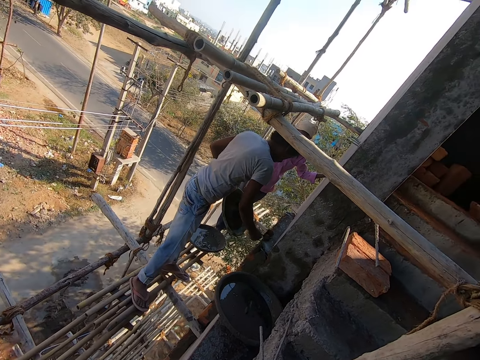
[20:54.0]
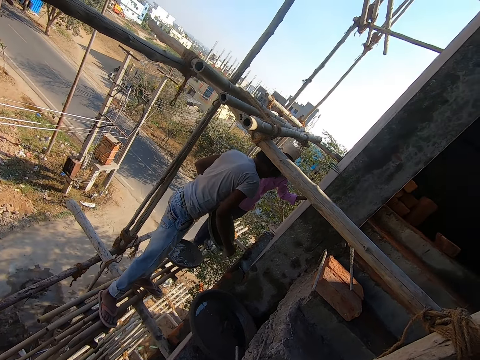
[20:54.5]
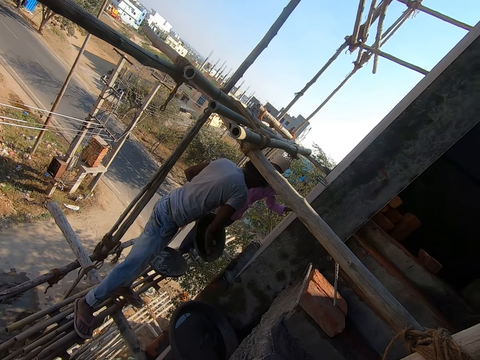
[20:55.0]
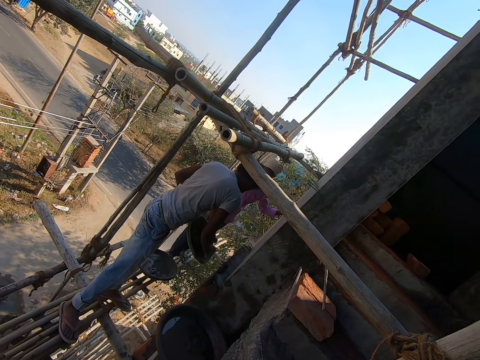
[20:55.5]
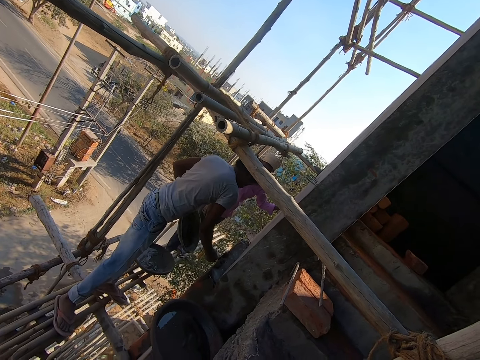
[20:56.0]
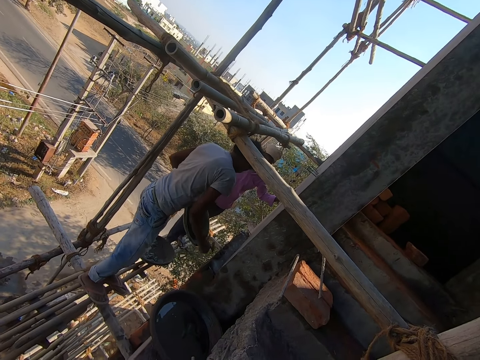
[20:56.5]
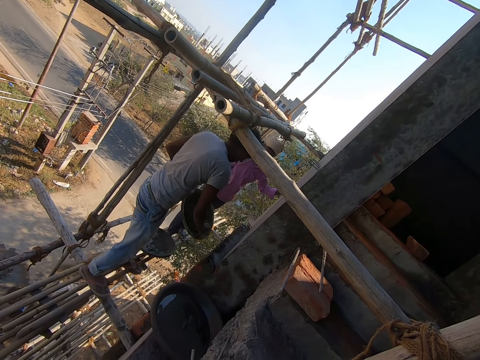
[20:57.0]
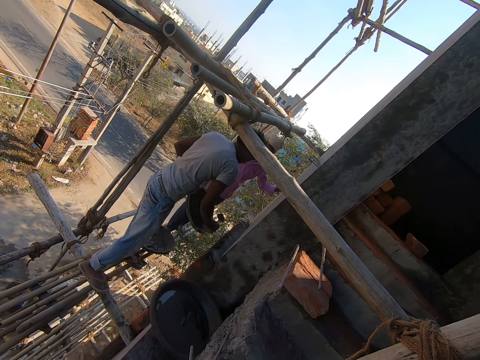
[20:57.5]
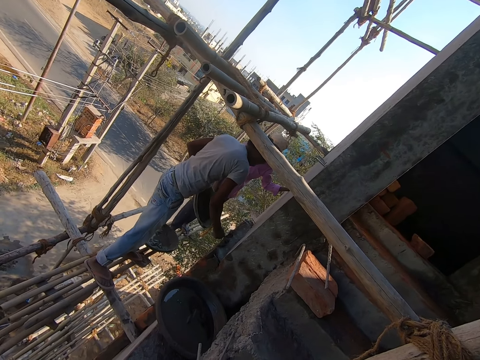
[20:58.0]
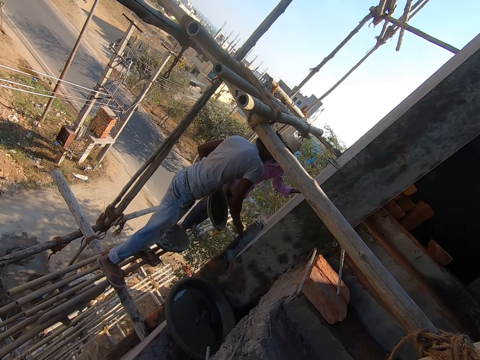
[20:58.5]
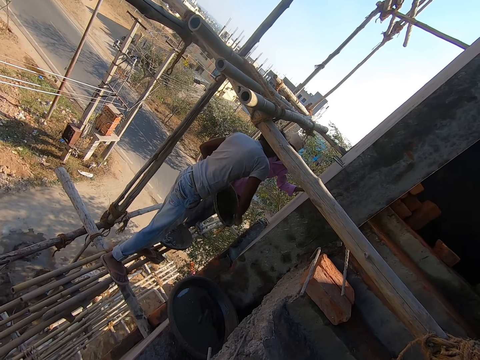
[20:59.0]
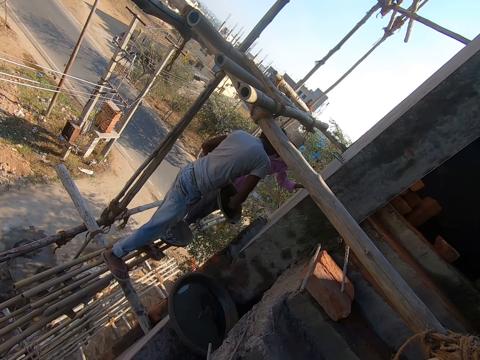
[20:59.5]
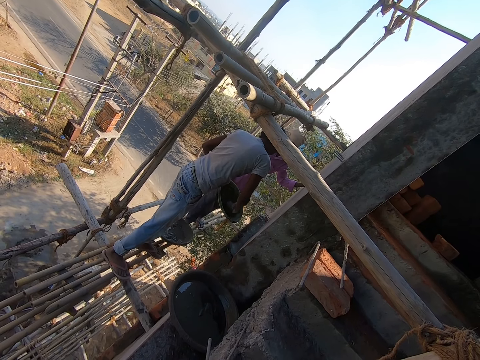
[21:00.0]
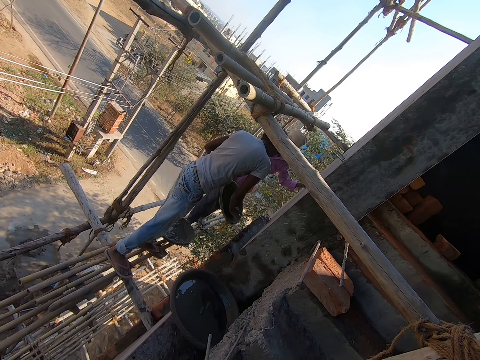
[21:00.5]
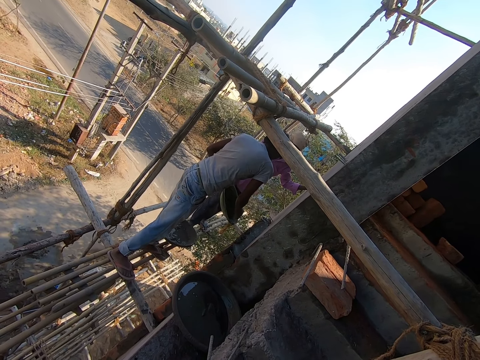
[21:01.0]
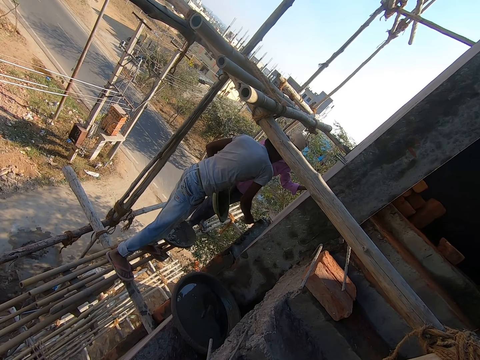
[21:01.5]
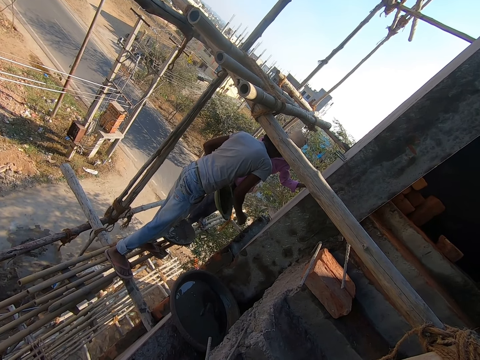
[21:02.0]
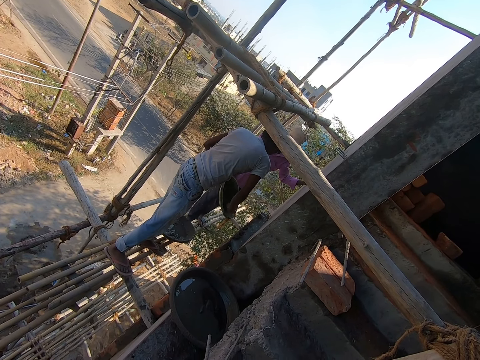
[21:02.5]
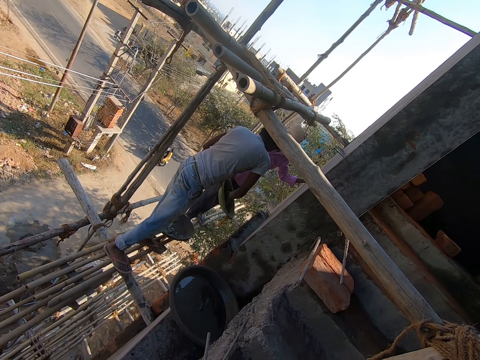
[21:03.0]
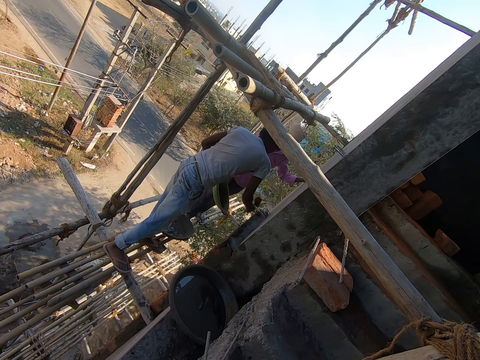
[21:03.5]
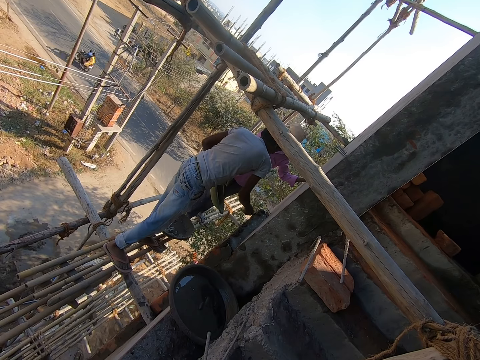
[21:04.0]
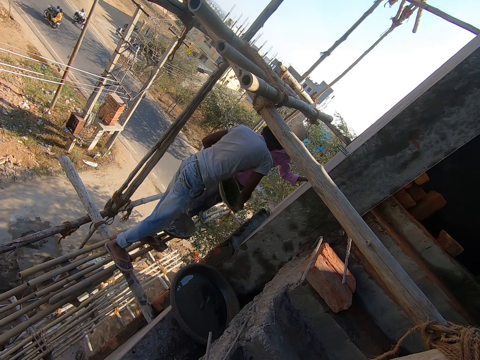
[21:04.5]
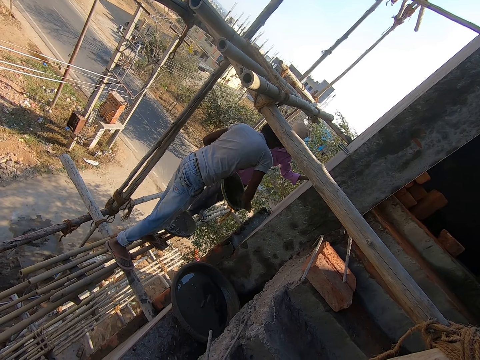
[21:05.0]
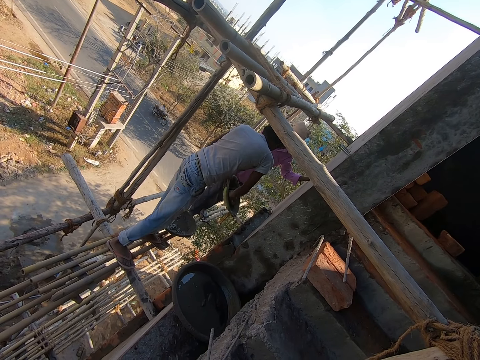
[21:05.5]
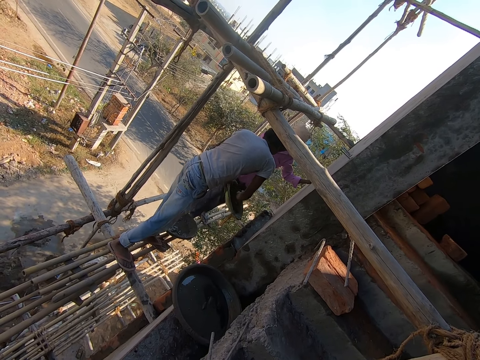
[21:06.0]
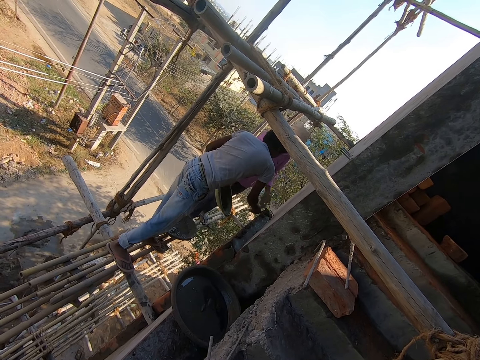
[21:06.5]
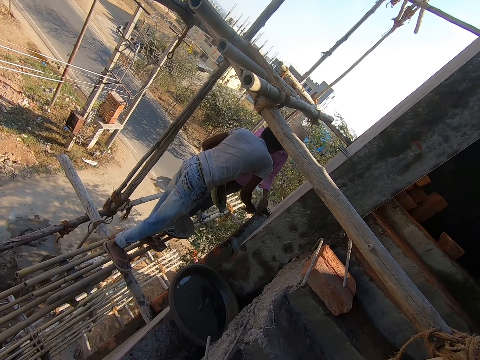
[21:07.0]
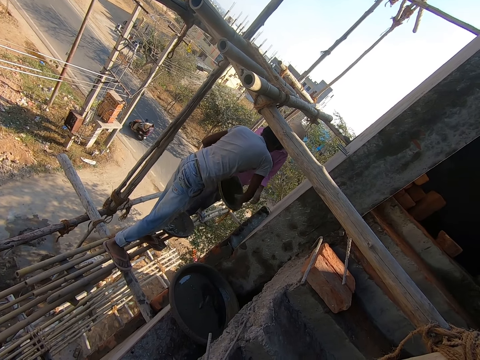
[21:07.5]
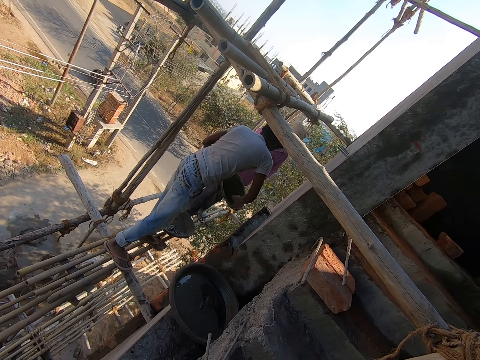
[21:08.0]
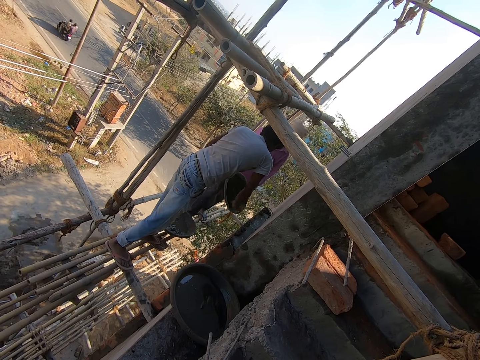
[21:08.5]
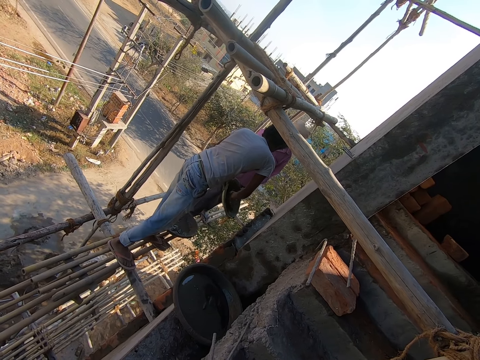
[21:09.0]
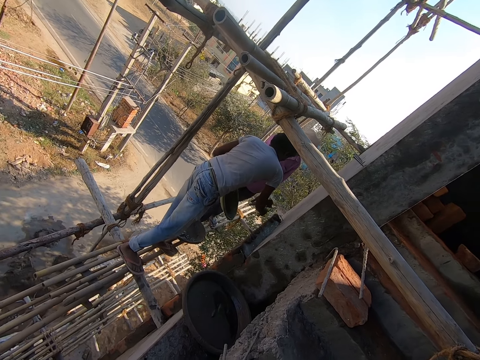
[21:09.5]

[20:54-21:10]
The man pastes mortar on the top of the wall with the hand trowel in his right hand. The man scoops mortar from the head pan with the hand trowel in his right hand. The man pastes mortar on the top of the wall with the hand trowel in his right hand. The man scoops mortar from the head pan with the hand trowel in his right hand. The man pastes mortar on the top of the wall with the hand trowel in his right hand. The man scoops mortar from the head pan with the hand trowel in his right hand. The man pastes mortar on the top of the wall with the hand trowel in his right hand. The man scoops mortar from the head pan with the hand trowel in his right hand. The man pastes mortar on the top of the wall with the hand trowel in his right hand. The man scoops mortar from the head pan with the hand trowel in his right hand. The man pastes mortar on the top of the wall with the hand trowel in his right hand. Another man presses down the mortar on the wall with his left hand. The first man scoops mortar from the head pan with the hand trowel in his right hand.

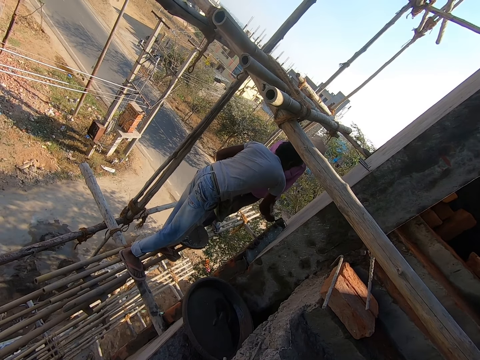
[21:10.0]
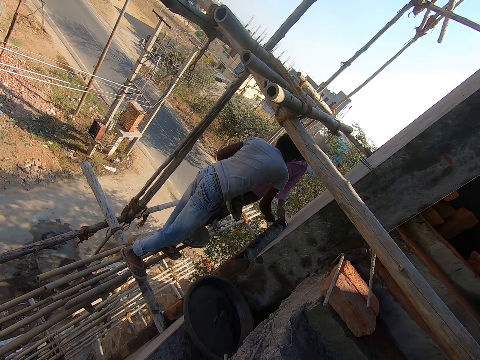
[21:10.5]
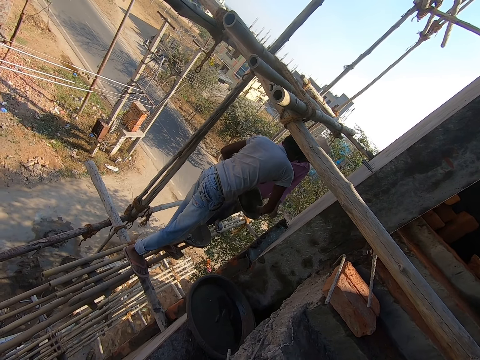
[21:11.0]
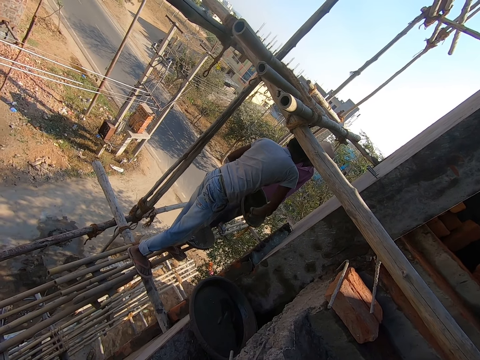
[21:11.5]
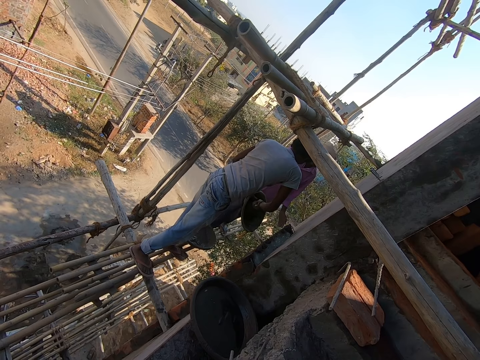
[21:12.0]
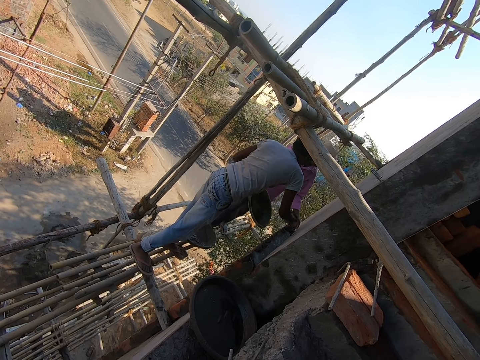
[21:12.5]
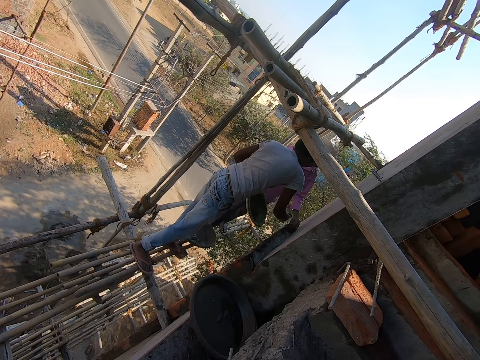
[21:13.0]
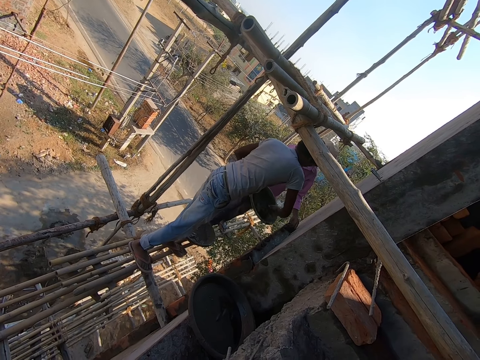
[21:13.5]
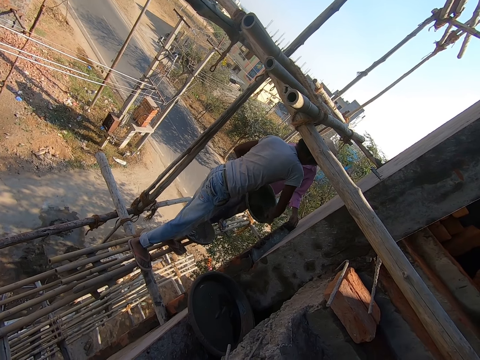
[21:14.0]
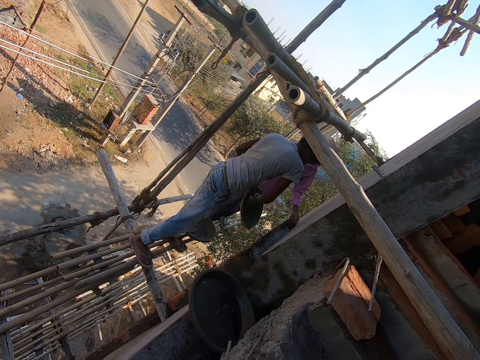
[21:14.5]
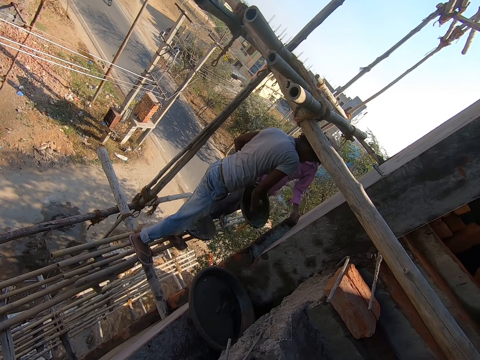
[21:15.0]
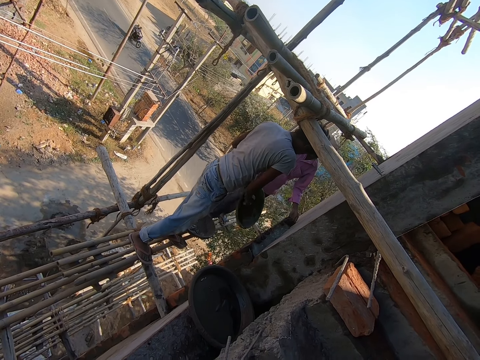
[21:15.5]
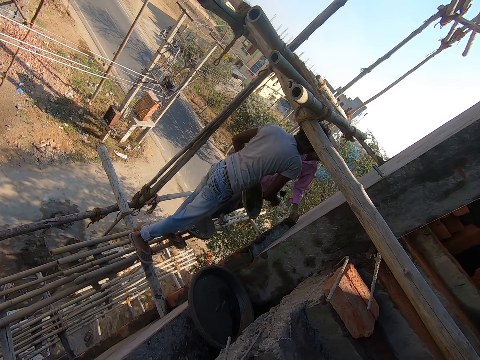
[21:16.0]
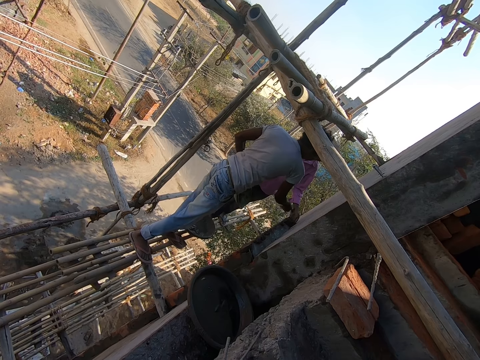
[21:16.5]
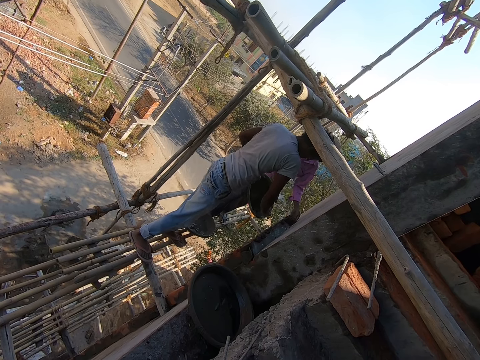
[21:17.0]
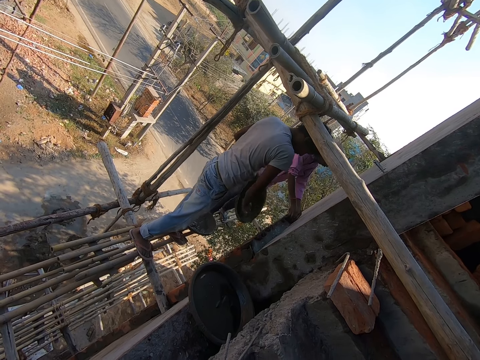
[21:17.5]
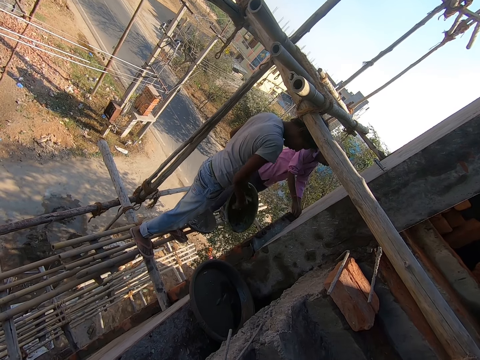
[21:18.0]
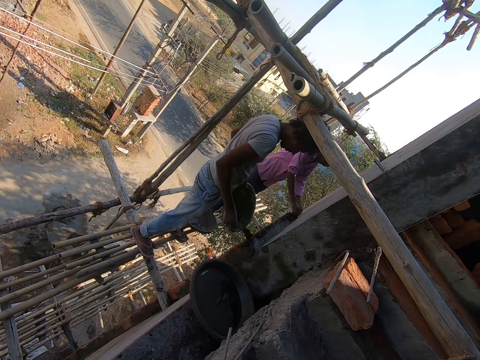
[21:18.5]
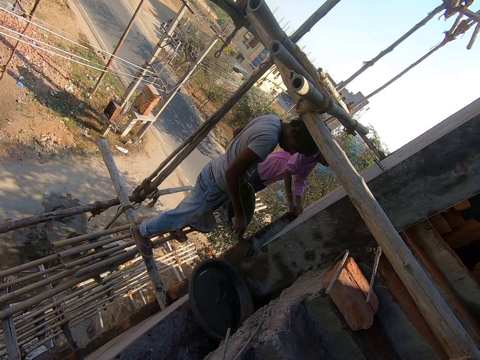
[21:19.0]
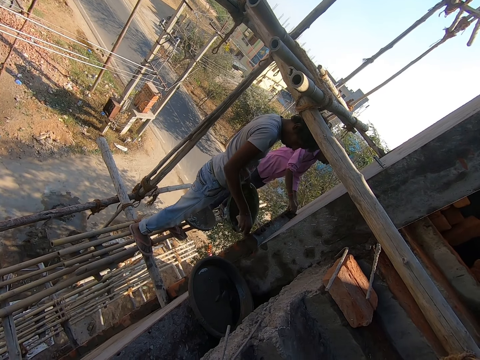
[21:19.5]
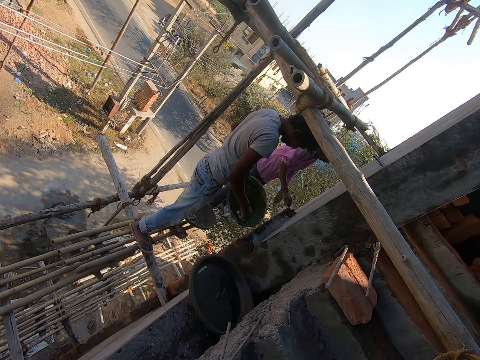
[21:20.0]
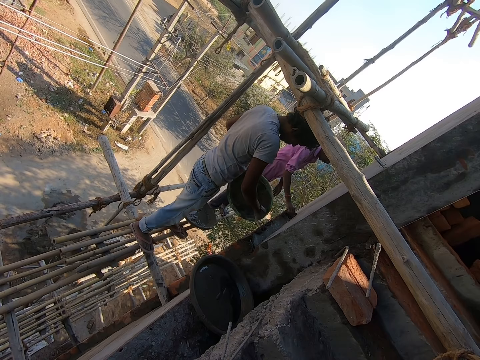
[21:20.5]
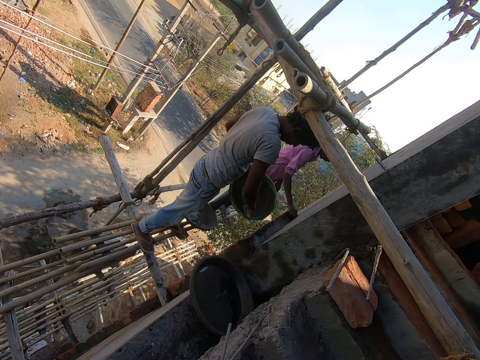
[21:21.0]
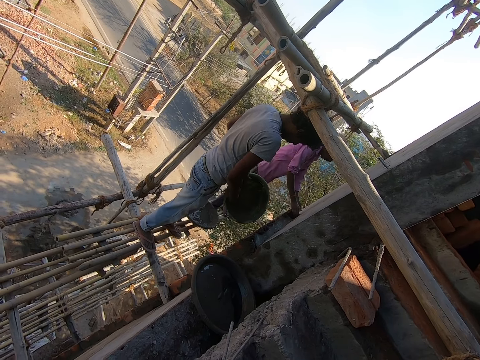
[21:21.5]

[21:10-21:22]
The man pastes mortar on the top of the wall with the hand trowel in his right hand. Another man presses down the mortar on the wall with his left hand. The first man scoops mortar from the head pan with the hand trowel in his right hand. The first man pastes mortar on the top of the wall with the hand trowel in his right hand. The first man scoops mortar from the head pan with the hand trowel in his right hand. The other man holds the ledge of the wall with his left hand. The first man pastes mortar on the top of the wall with the hand trowel in his right hand. The first man scoops mortar from the head pan with the hand trowel in his right hand. The other man smoothens the mortar on the wall with both hands. The first man pastes mortar on the top of the wall with the hand trowel in his right hand. The first man scoops mortar from the head pan with the hand trowel in his right hand.
